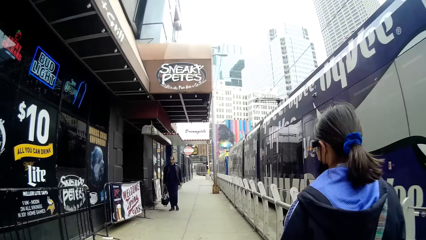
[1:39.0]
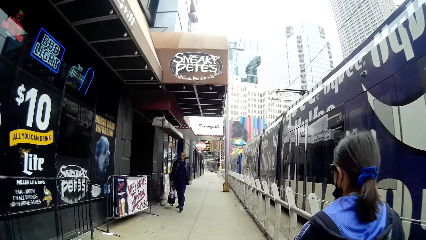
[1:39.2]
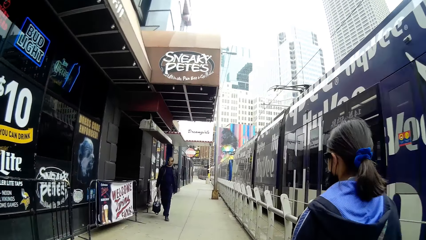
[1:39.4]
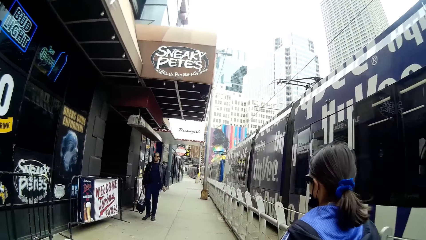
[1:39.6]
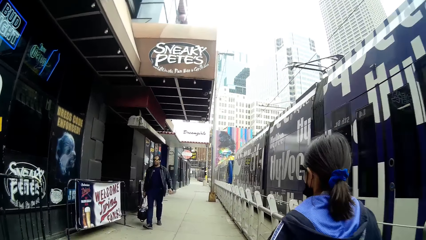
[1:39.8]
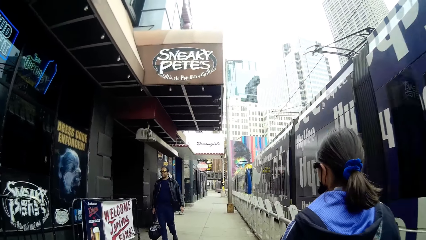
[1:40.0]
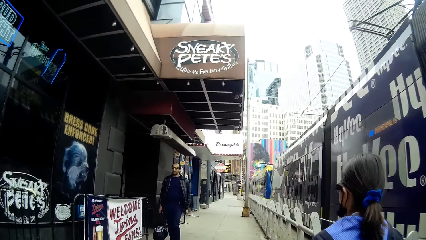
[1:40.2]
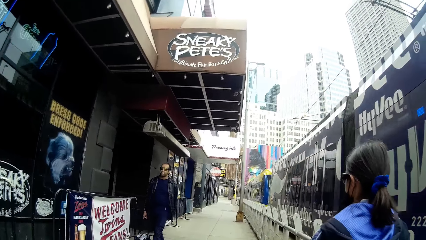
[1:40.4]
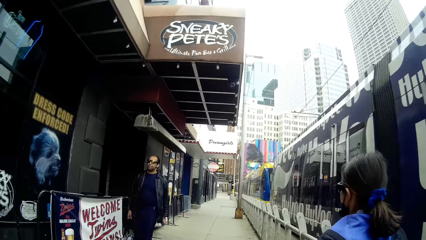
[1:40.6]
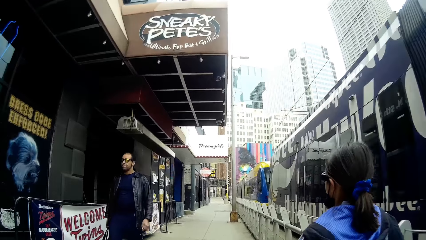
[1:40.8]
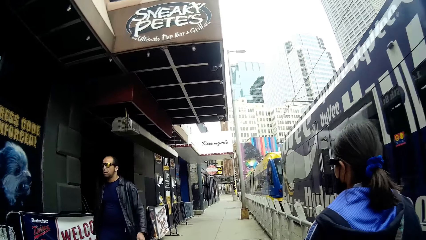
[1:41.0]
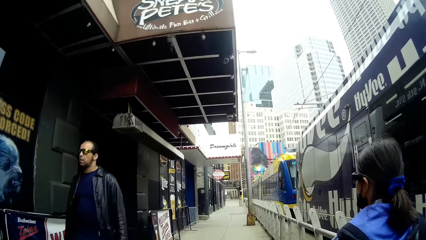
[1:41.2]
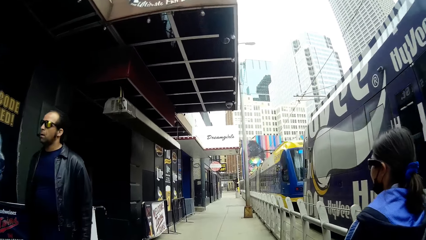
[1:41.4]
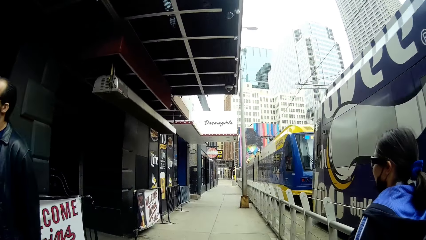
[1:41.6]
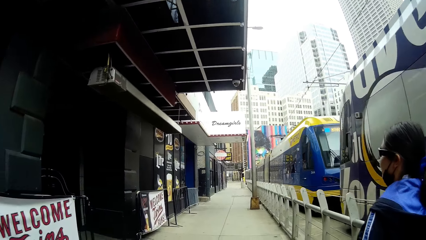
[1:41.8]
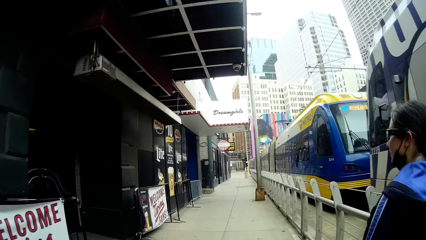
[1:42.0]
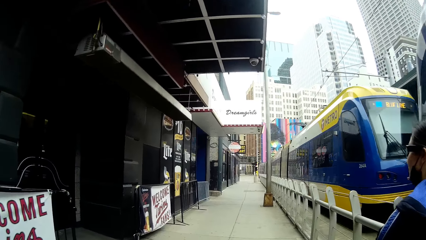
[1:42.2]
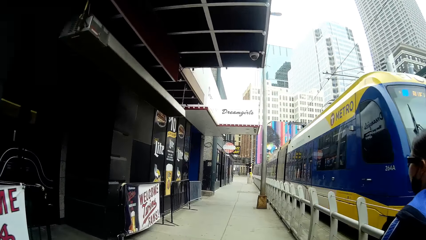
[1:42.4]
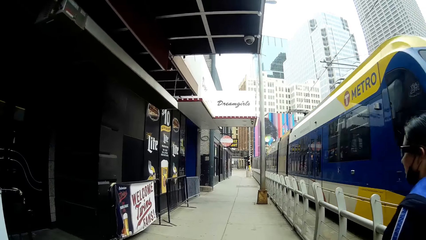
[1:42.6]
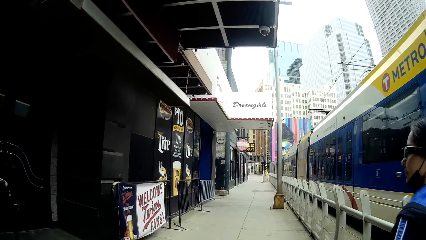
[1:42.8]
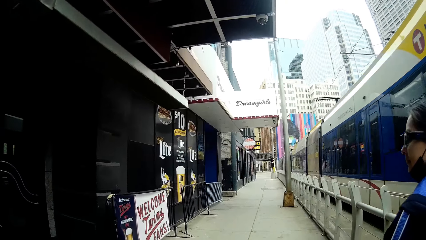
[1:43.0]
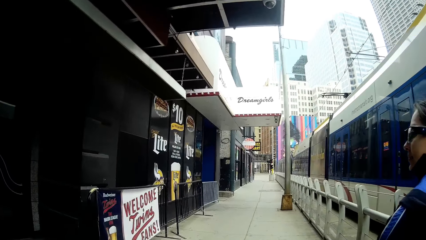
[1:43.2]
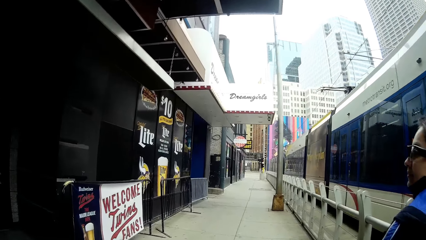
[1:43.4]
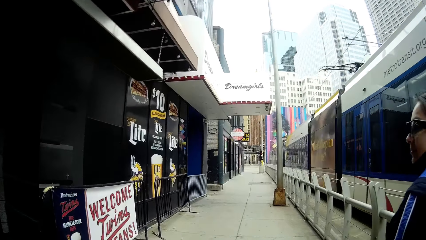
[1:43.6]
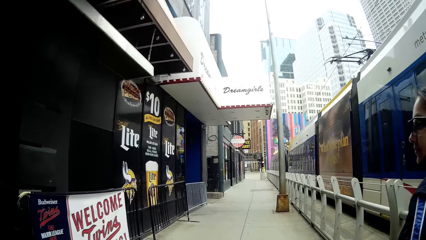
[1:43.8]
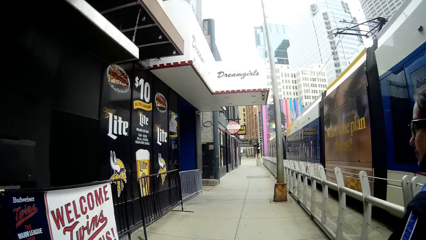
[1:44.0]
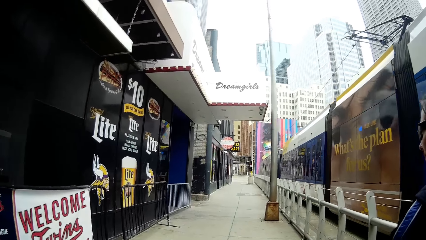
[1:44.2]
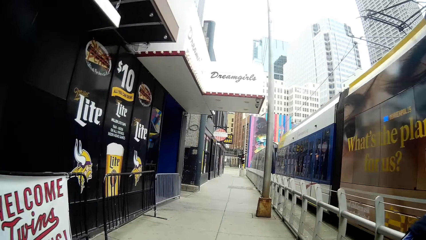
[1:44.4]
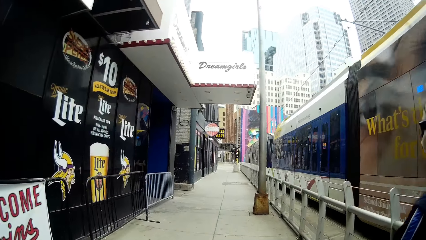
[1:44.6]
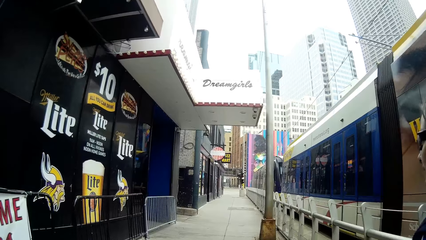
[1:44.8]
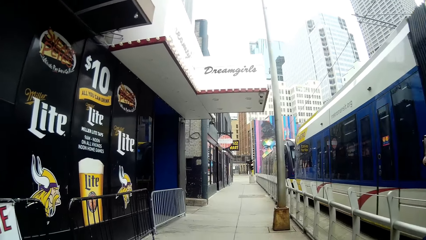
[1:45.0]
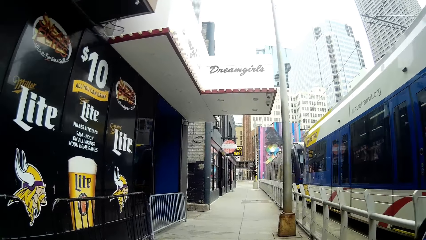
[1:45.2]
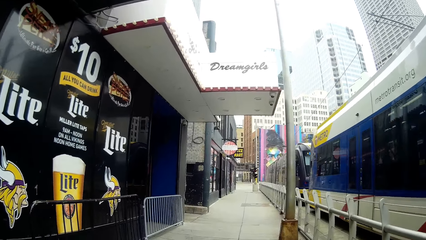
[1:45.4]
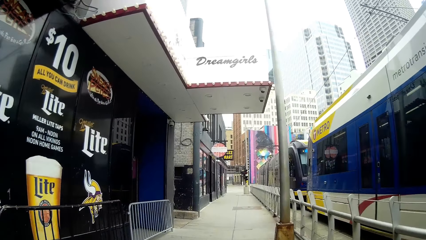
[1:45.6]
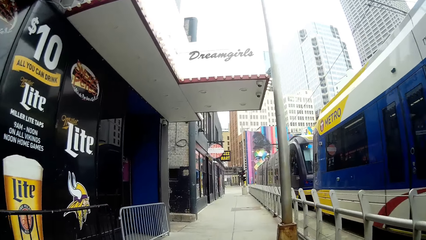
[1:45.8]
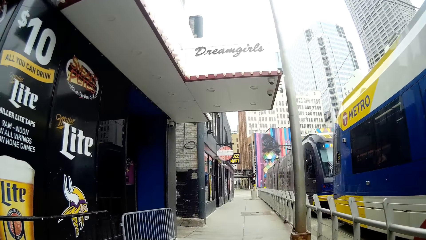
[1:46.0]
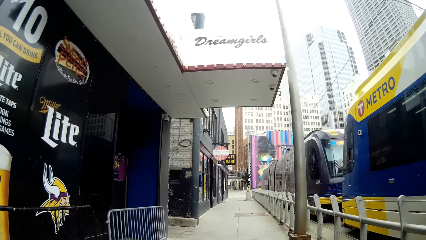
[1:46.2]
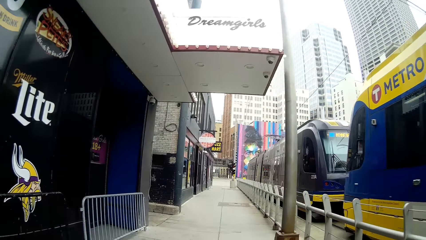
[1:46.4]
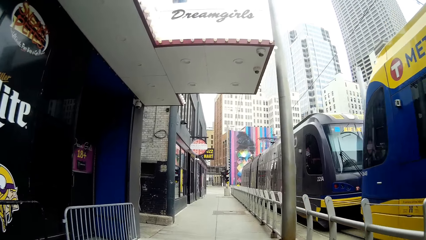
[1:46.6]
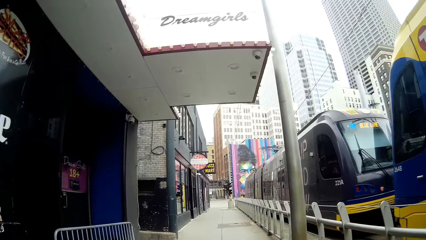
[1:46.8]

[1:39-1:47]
A man walks past the camera wearer.

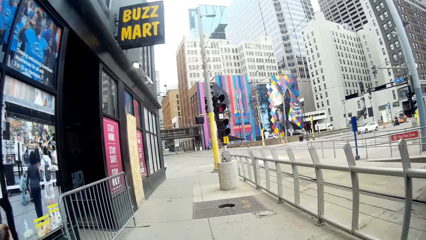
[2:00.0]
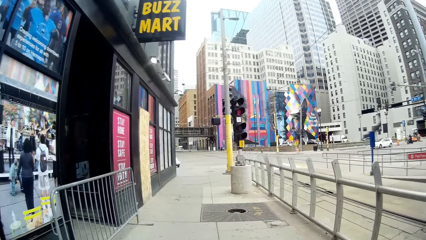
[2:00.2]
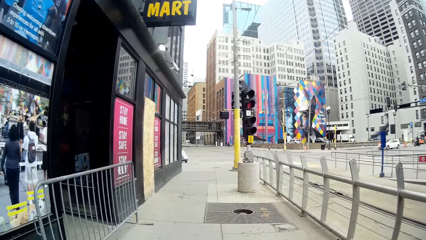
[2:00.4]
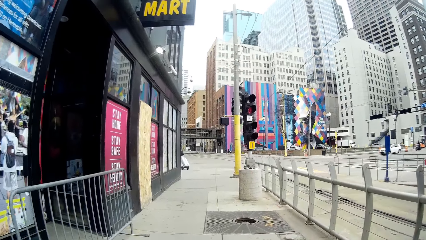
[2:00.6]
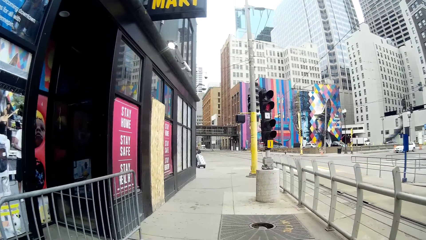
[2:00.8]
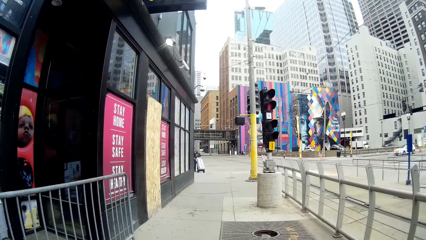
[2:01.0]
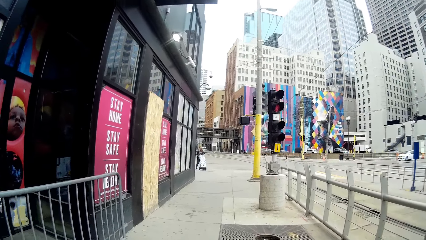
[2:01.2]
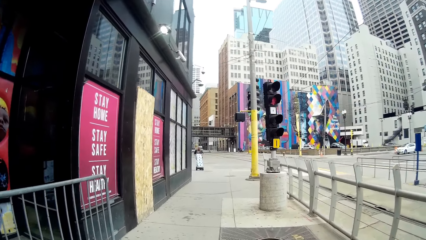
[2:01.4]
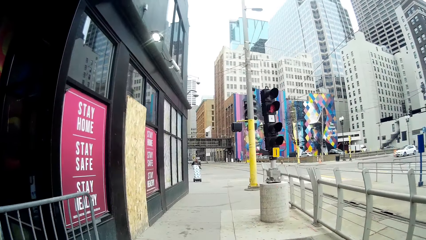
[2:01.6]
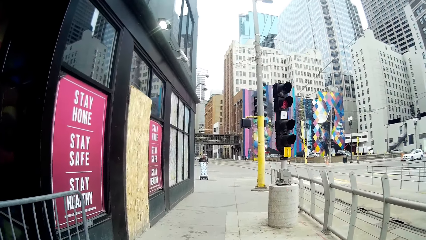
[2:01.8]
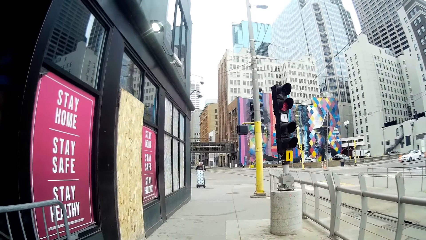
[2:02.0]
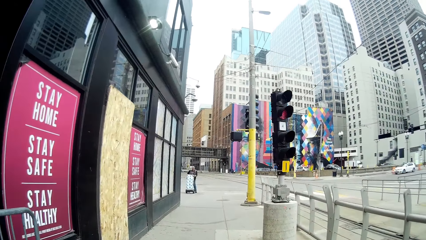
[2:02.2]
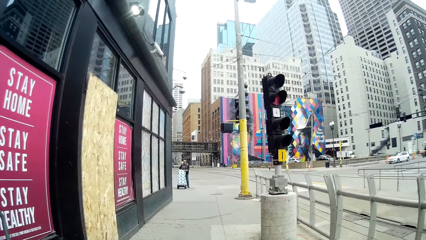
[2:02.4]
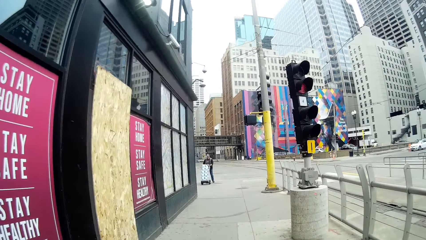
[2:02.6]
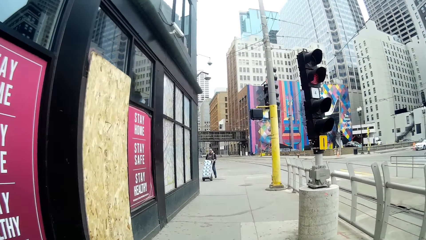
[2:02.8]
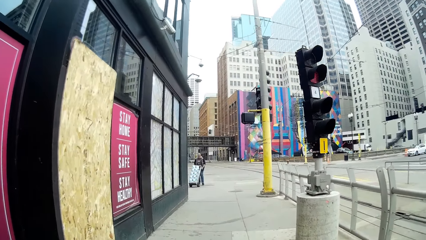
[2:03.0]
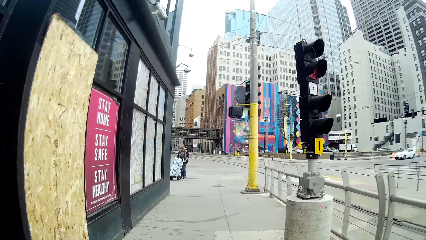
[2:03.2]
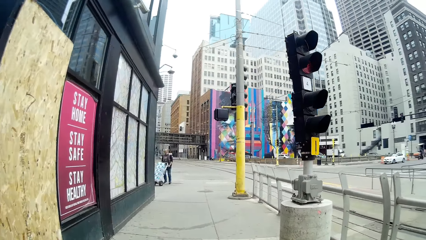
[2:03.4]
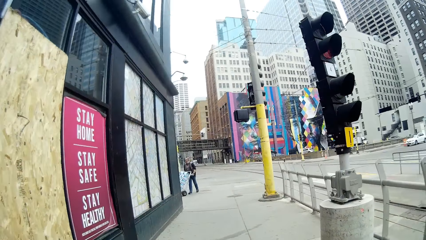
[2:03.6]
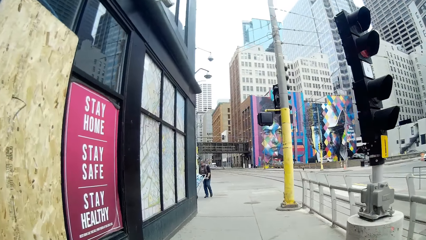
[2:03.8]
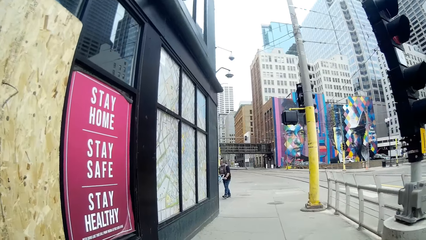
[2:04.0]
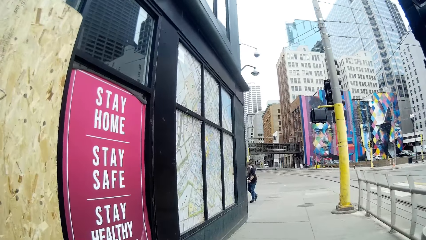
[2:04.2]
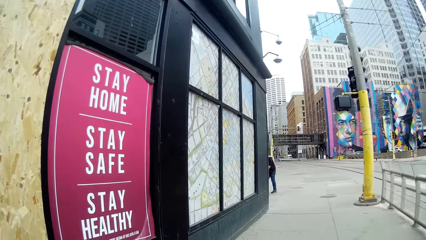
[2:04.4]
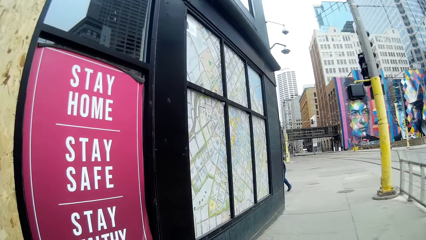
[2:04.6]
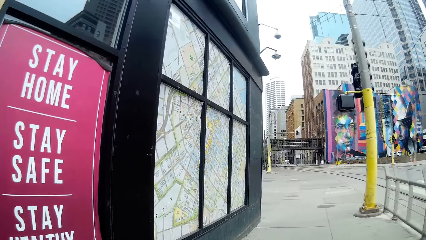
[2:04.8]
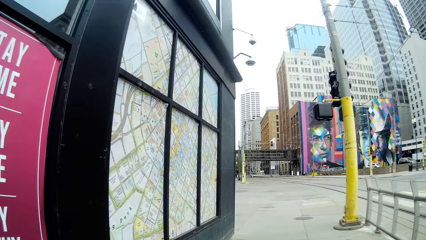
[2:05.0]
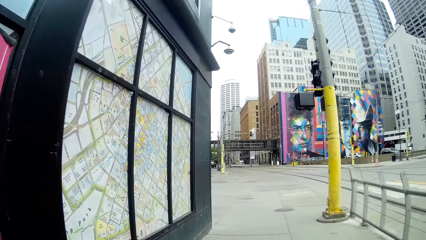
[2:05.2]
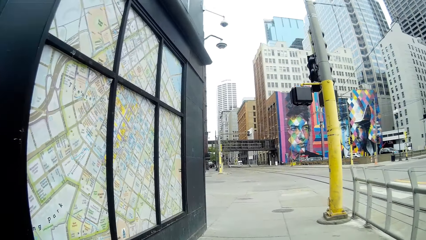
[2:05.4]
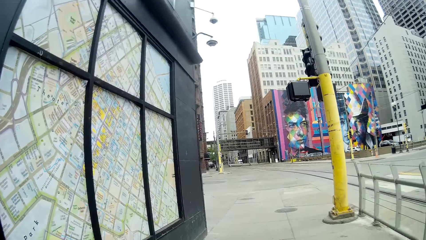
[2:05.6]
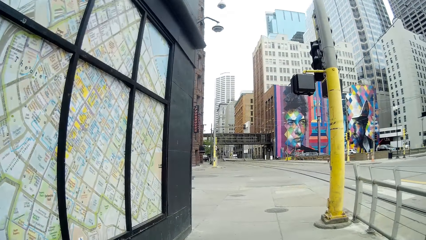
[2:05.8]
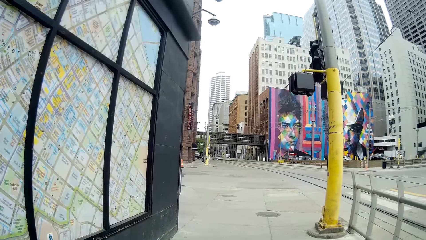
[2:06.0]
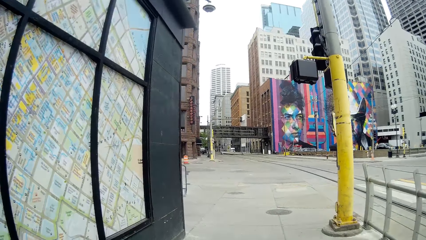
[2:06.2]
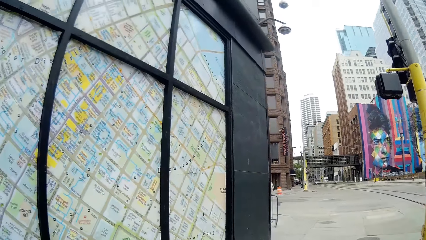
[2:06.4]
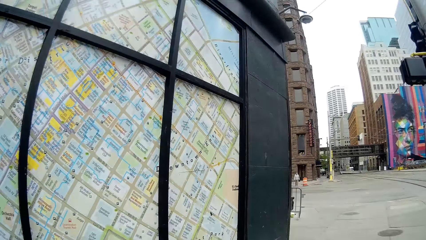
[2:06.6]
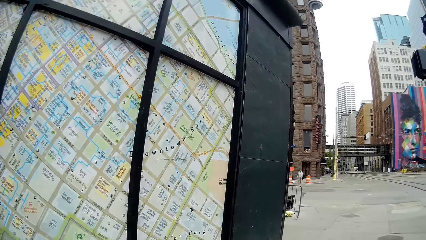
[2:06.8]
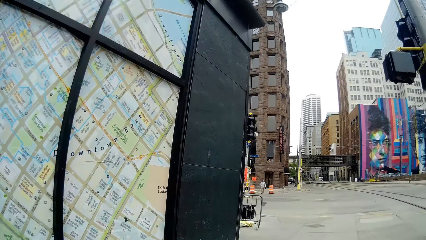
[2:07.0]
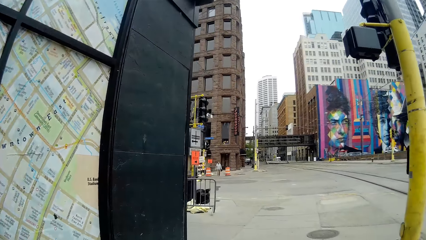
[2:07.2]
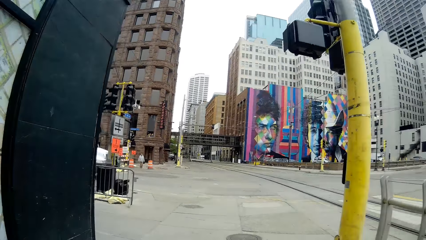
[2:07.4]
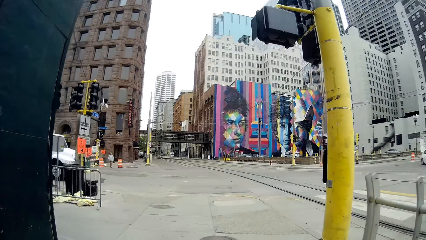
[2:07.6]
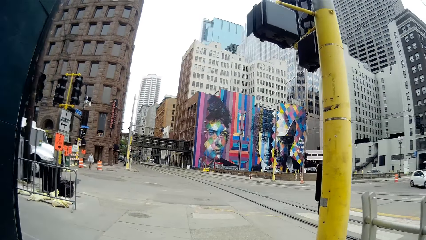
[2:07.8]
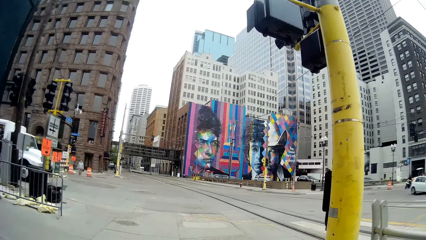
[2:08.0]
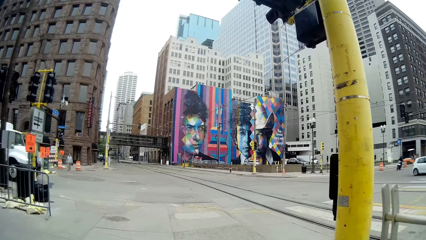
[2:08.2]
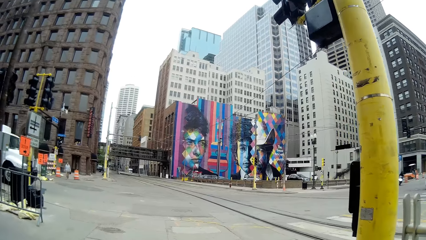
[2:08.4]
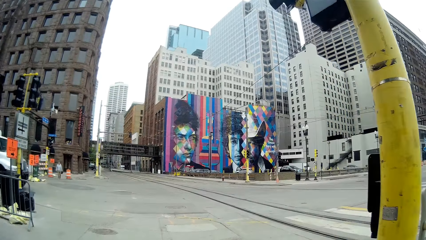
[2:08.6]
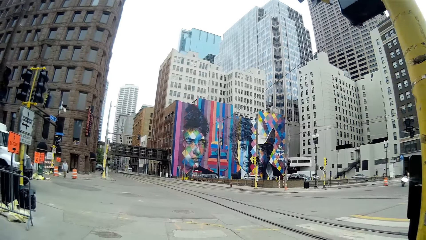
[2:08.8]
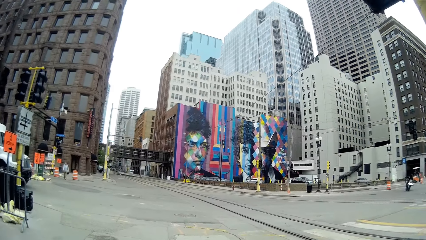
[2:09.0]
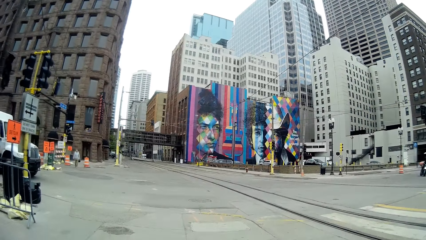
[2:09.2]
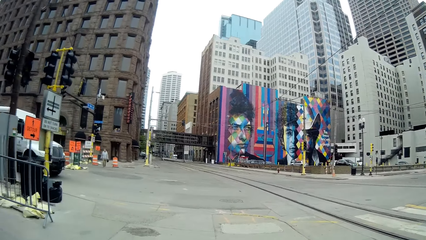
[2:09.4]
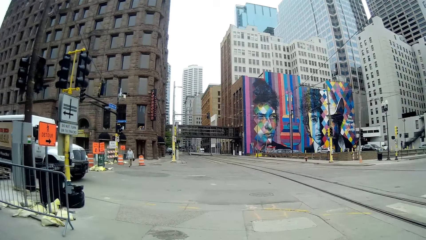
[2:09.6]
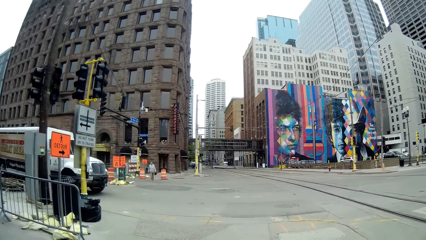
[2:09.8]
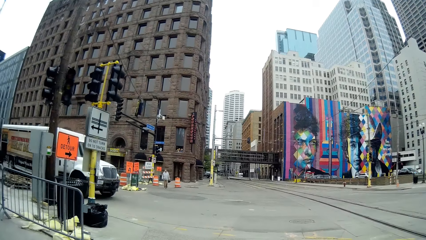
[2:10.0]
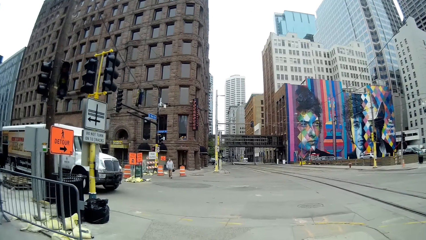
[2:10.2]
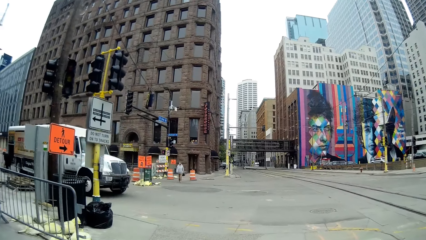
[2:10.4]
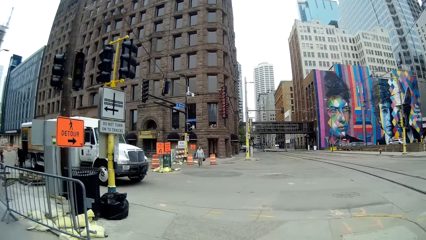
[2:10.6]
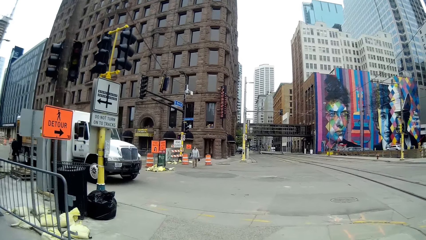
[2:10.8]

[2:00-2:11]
A man pushes a hand truck with both hands. The camera wearer interacts with the woman.
